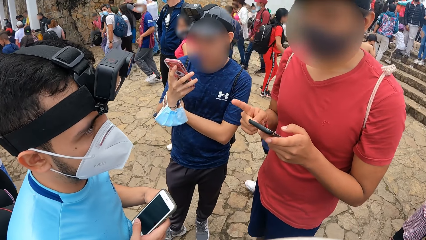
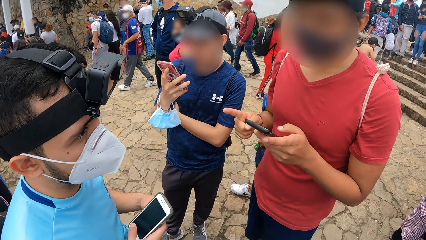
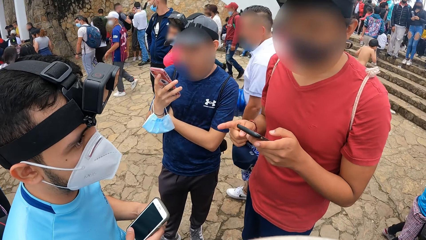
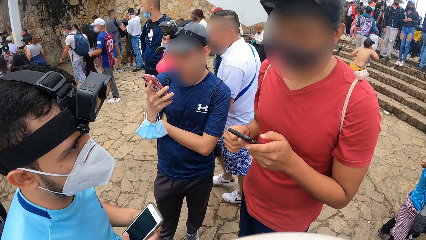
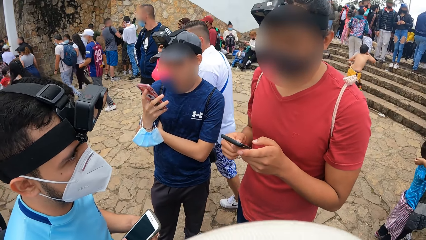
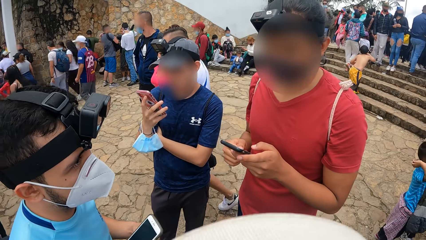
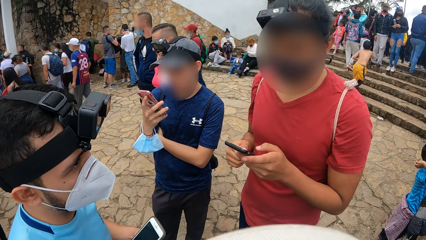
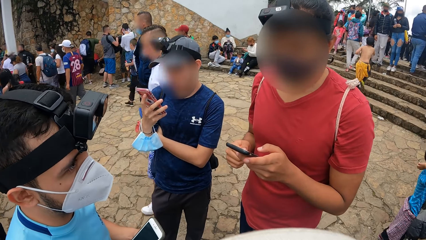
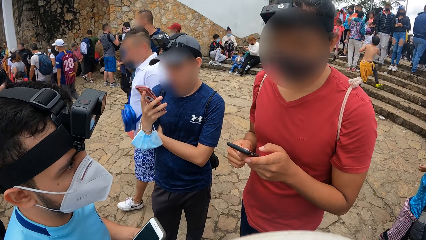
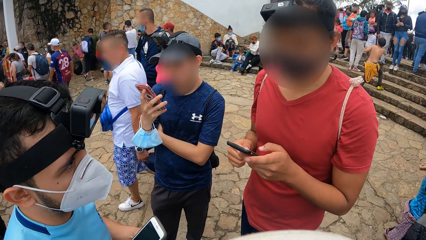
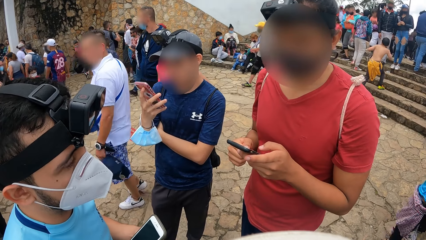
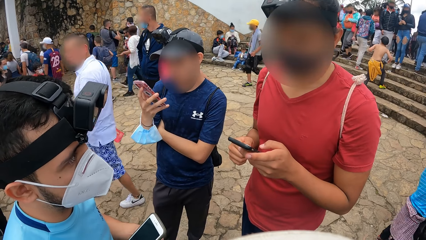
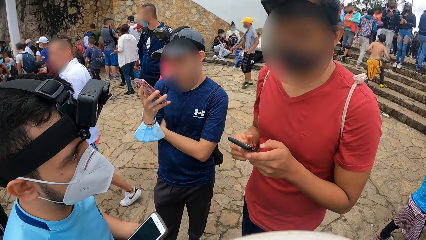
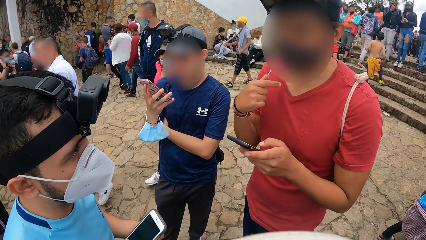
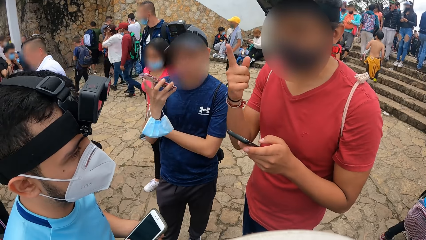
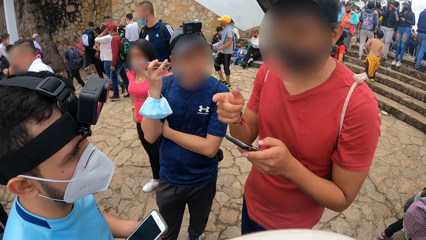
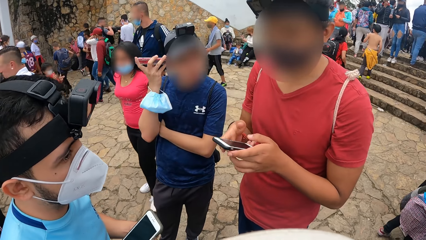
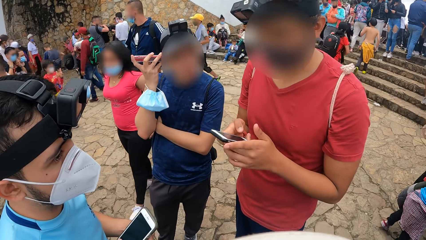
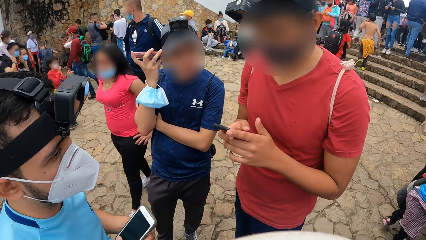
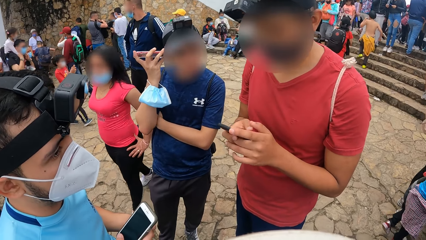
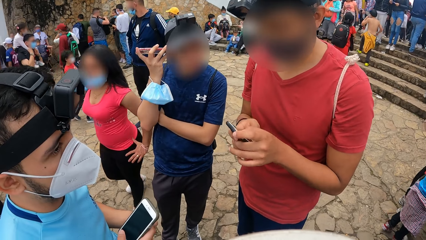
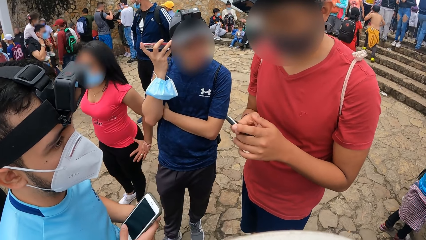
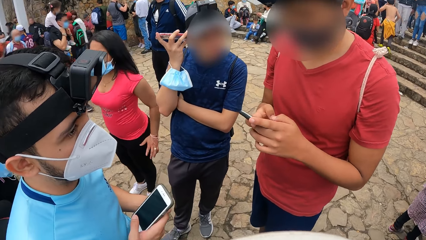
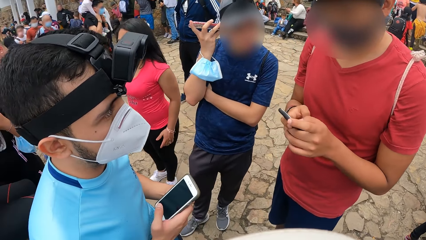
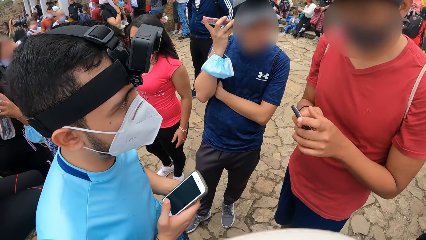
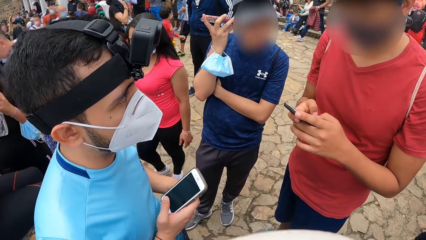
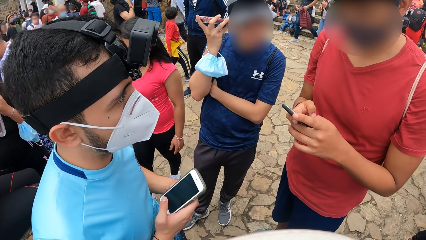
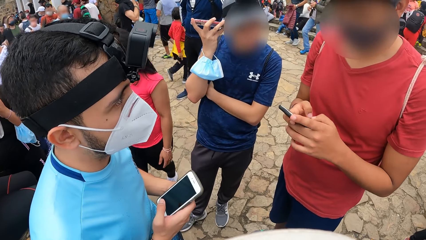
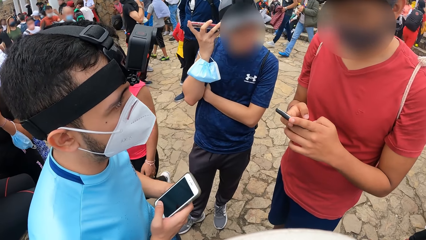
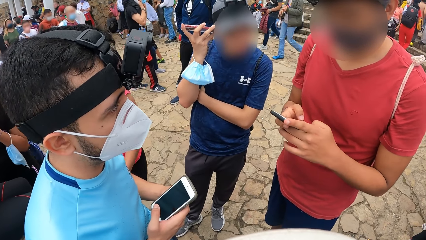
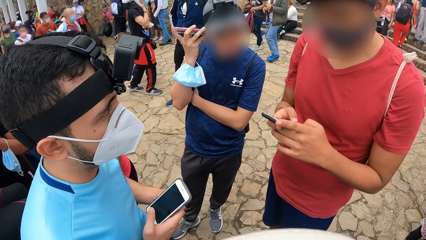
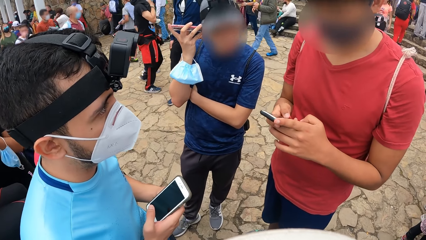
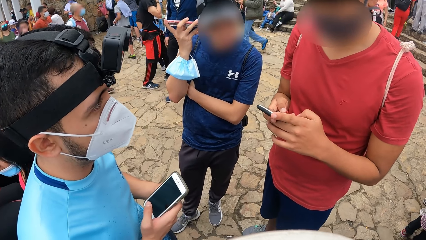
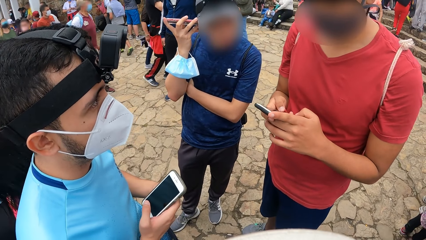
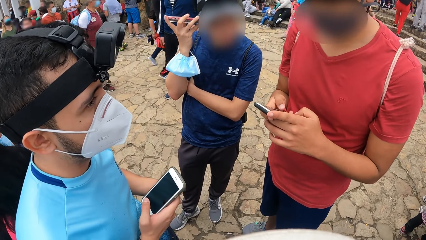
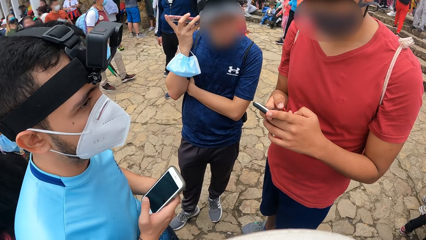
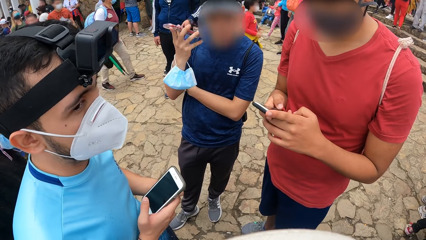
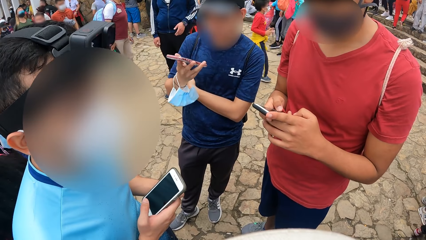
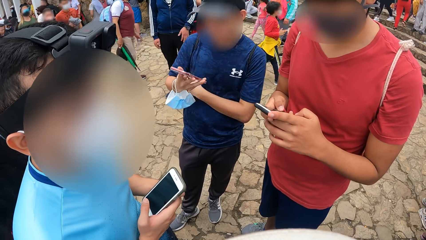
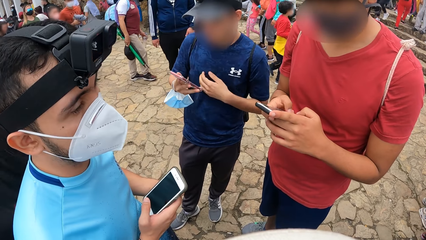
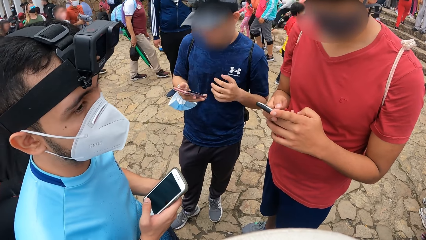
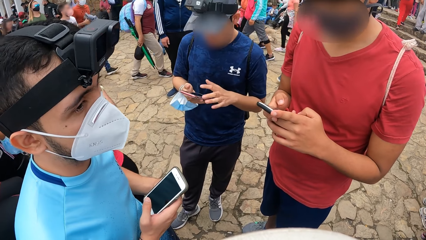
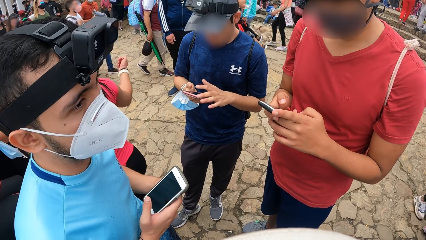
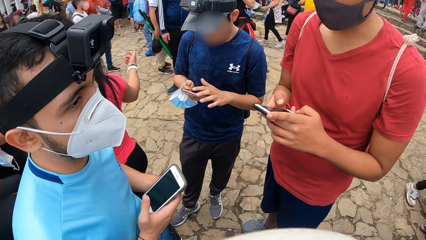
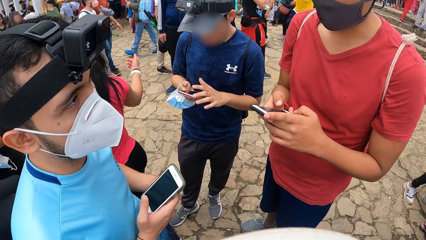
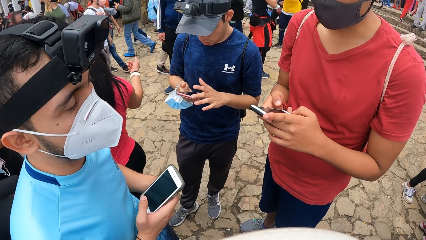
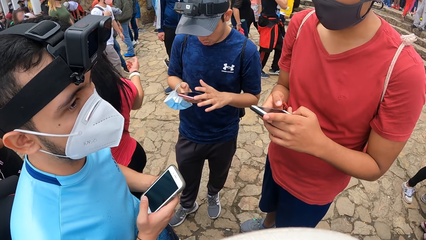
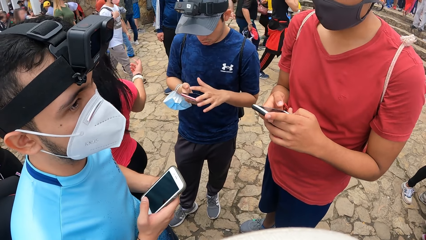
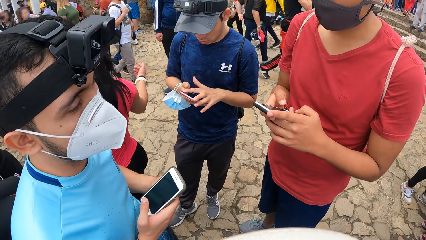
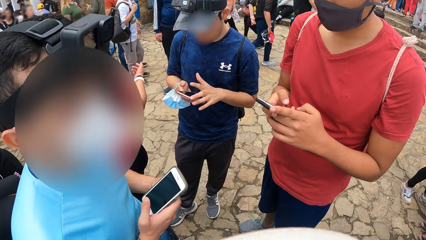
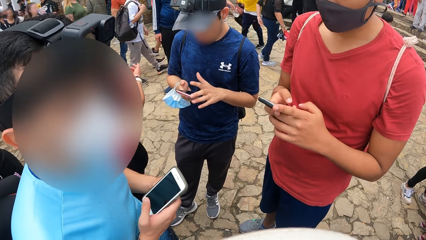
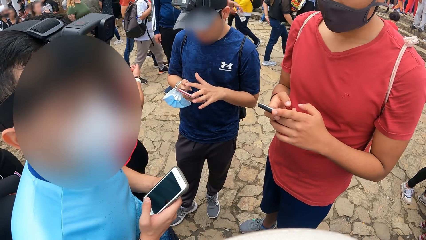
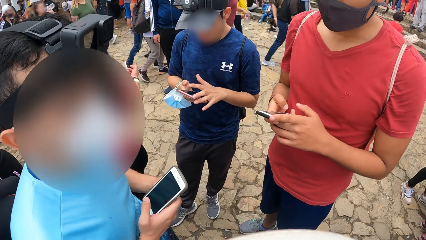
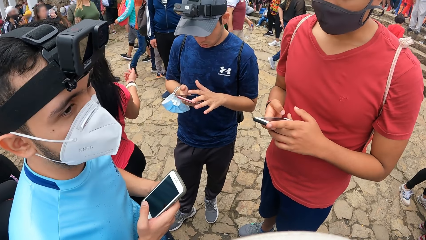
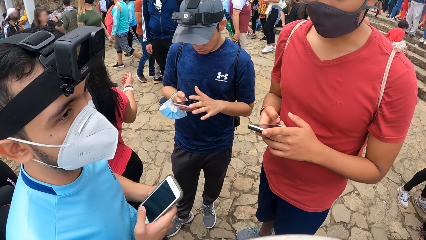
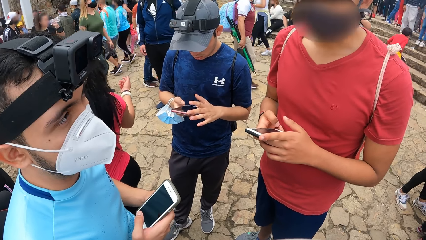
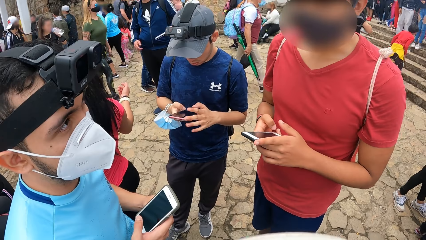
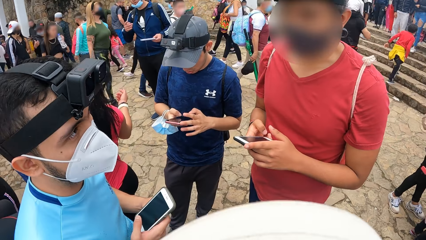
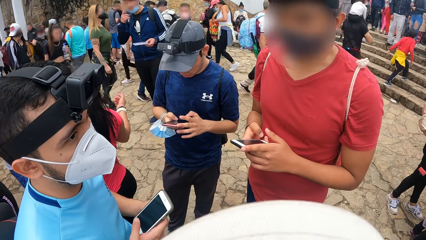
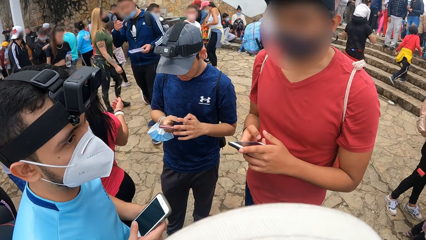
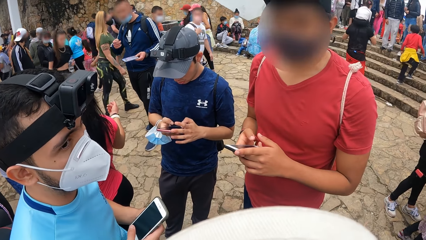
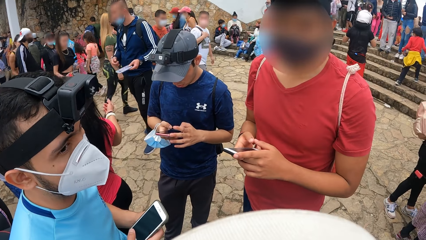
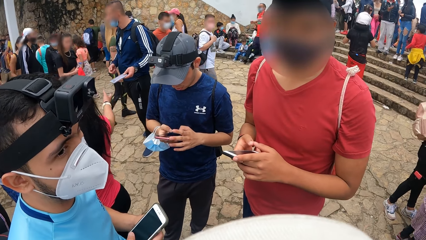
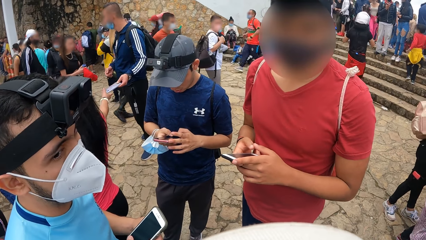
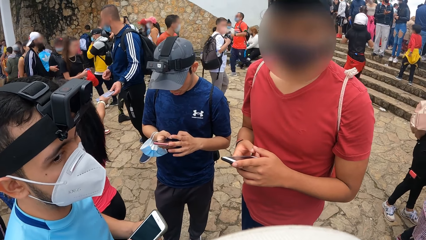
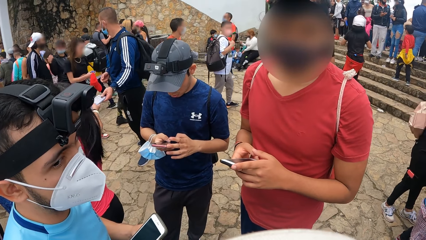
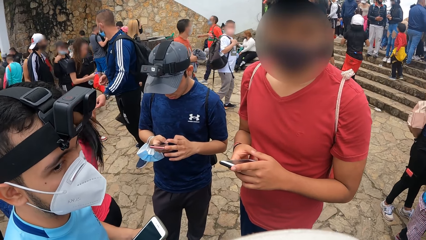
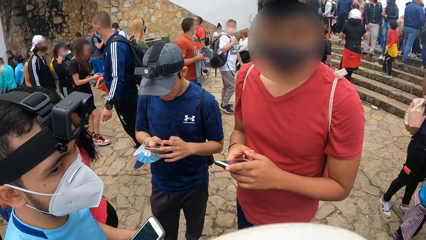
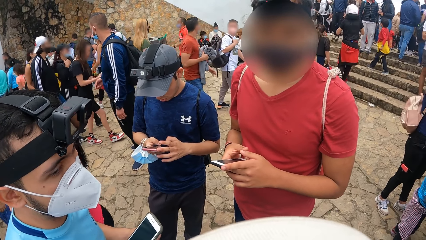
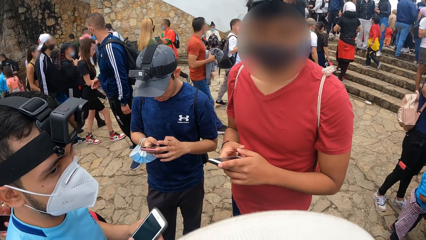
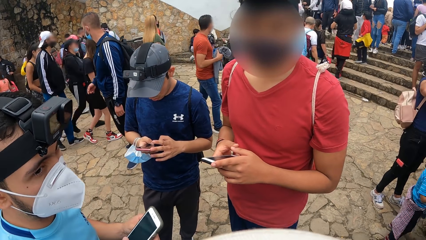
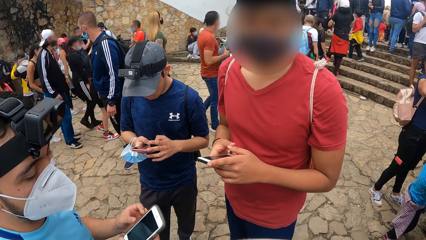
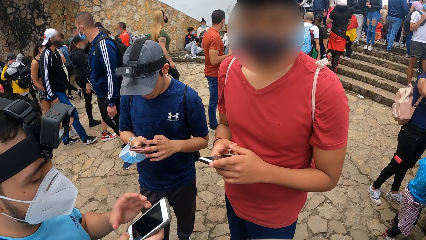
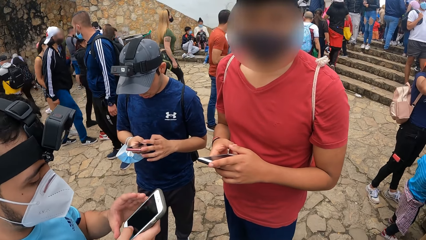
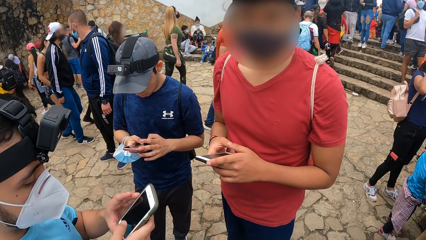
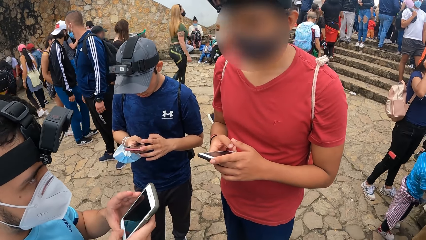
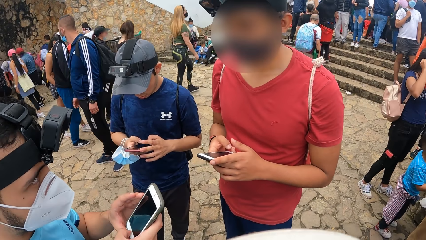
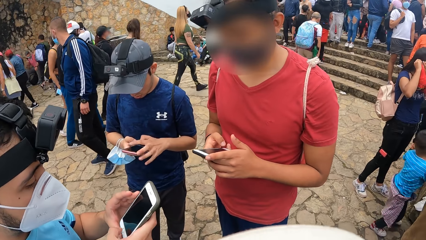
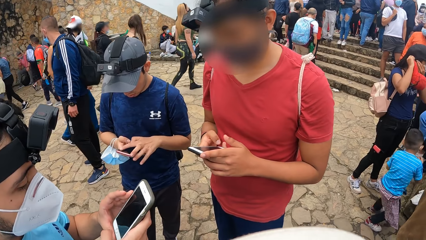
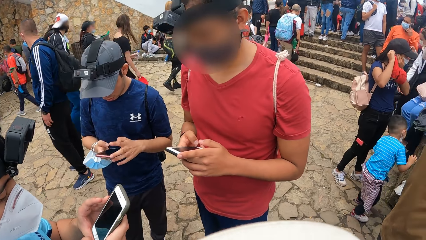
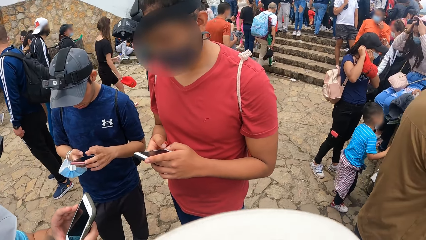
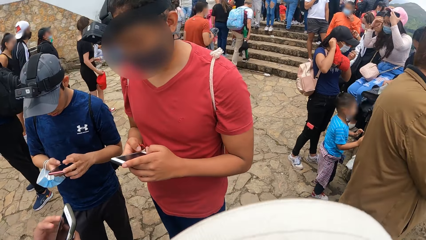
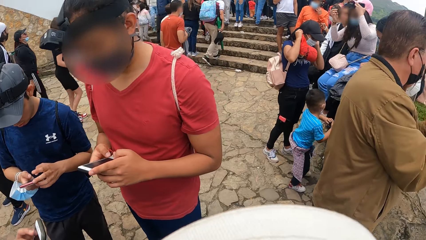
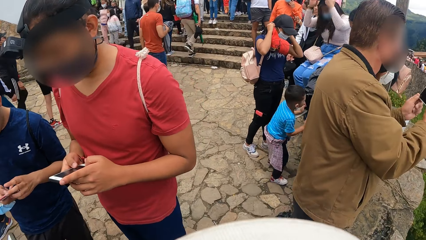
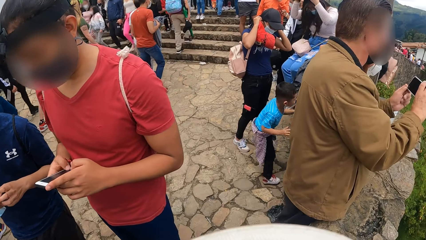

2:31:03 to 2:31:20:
The man puts his phone beside his ear with his right hand. Another man uses a phone. The first man operates his phone with his hands.
